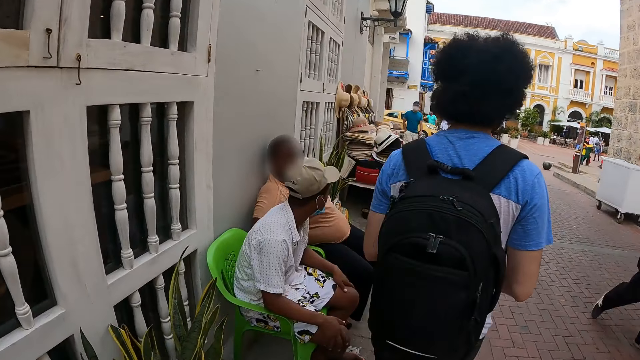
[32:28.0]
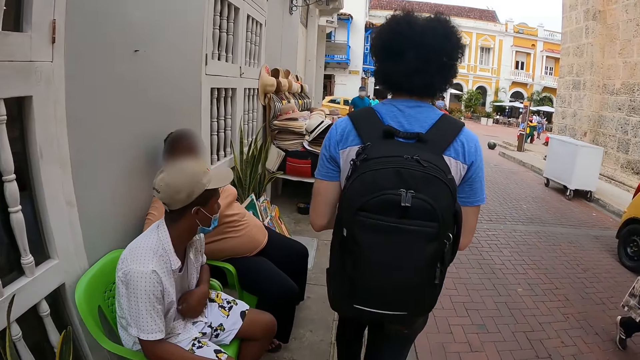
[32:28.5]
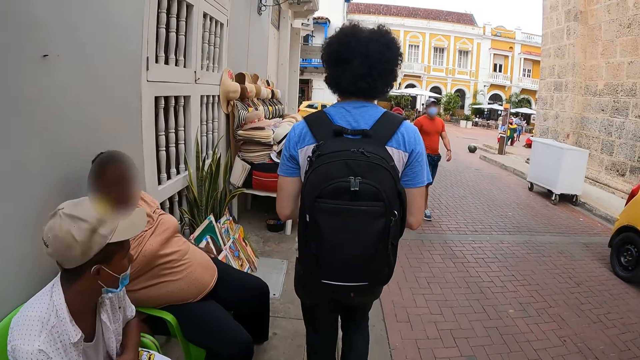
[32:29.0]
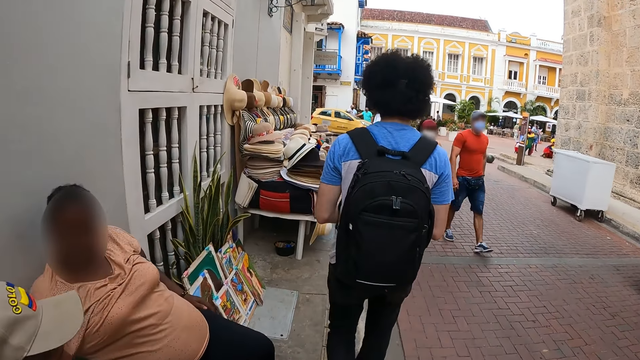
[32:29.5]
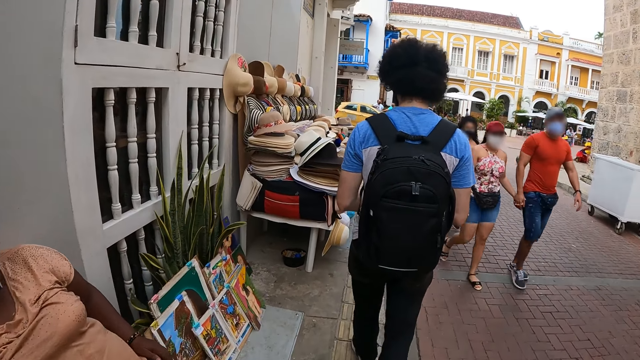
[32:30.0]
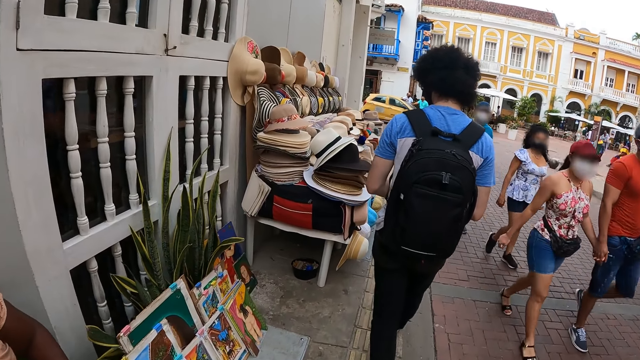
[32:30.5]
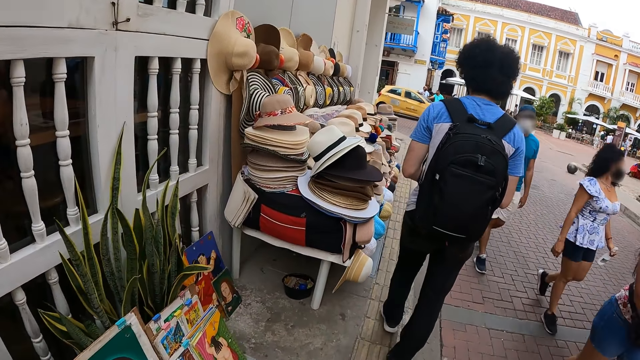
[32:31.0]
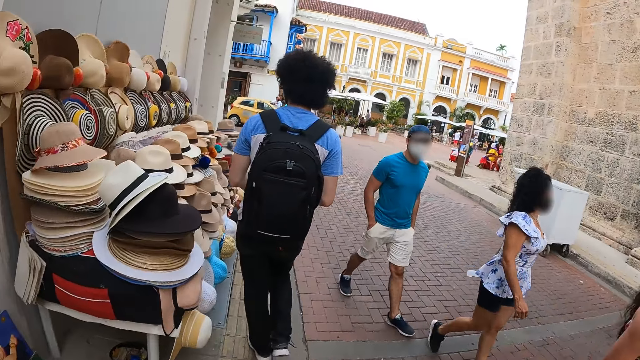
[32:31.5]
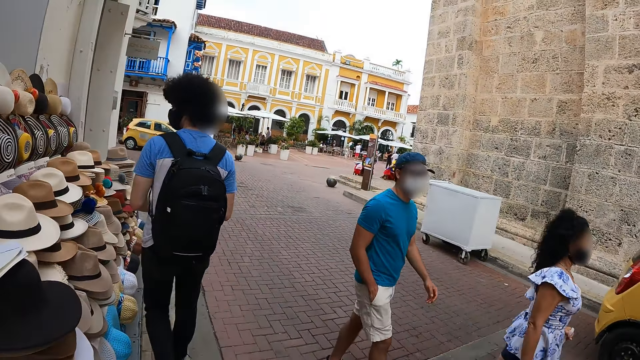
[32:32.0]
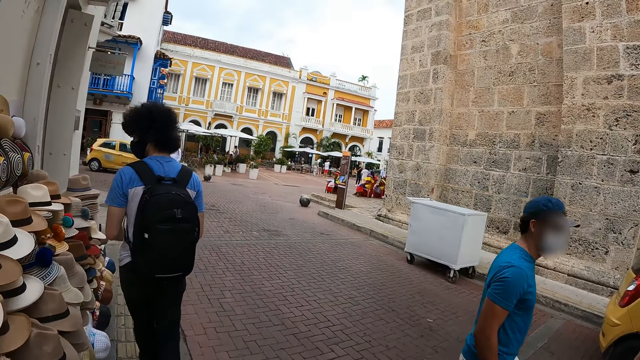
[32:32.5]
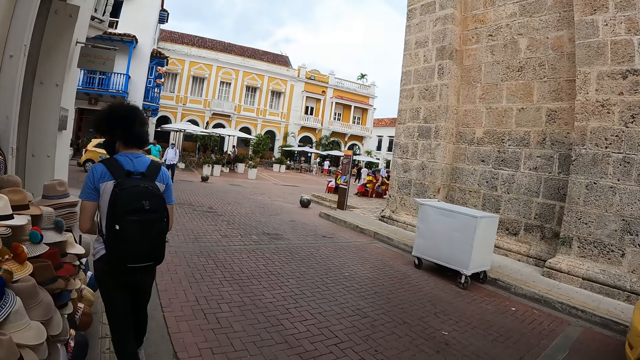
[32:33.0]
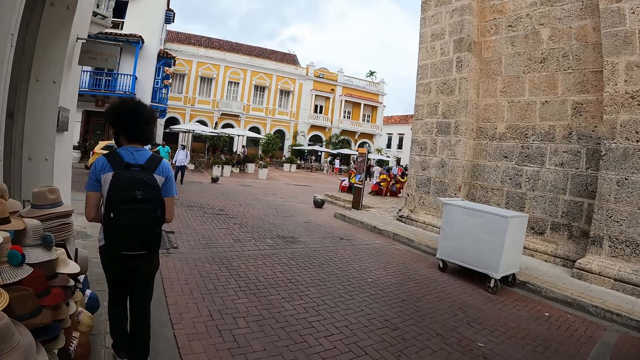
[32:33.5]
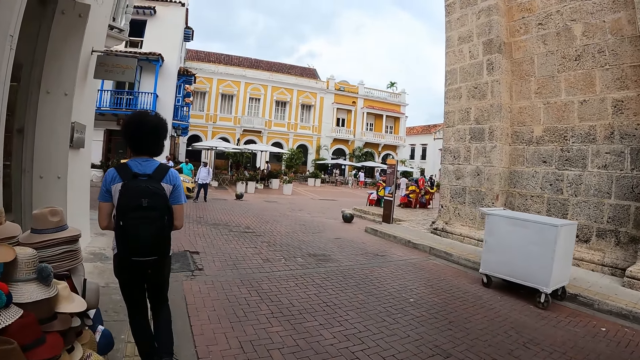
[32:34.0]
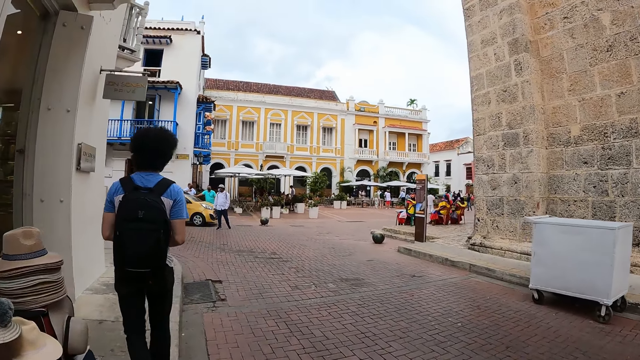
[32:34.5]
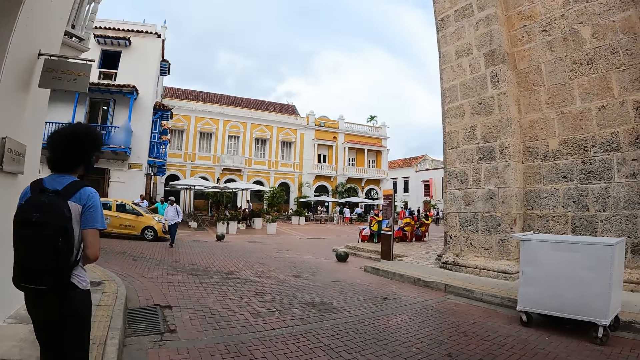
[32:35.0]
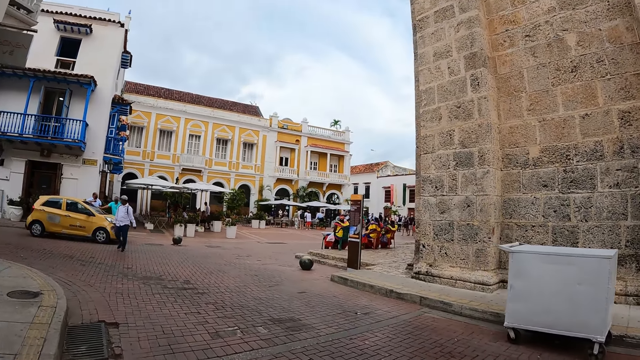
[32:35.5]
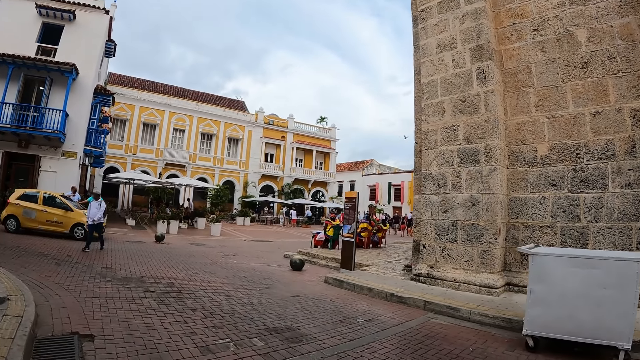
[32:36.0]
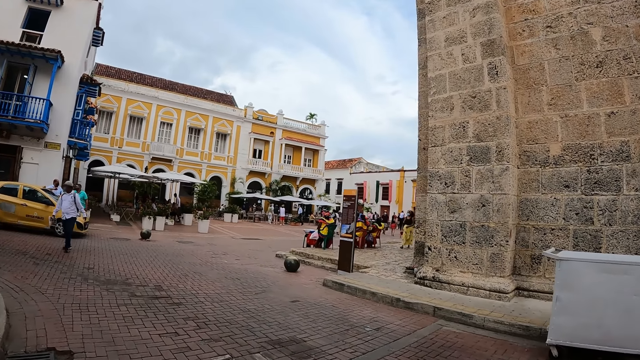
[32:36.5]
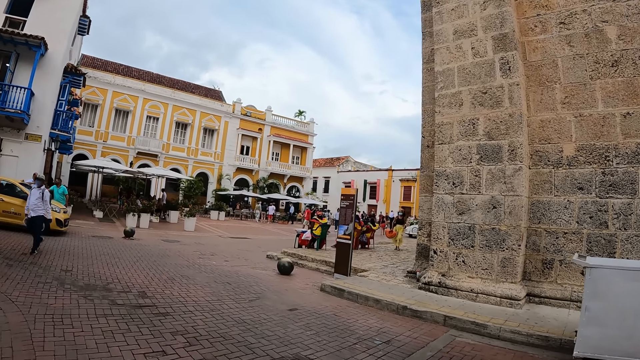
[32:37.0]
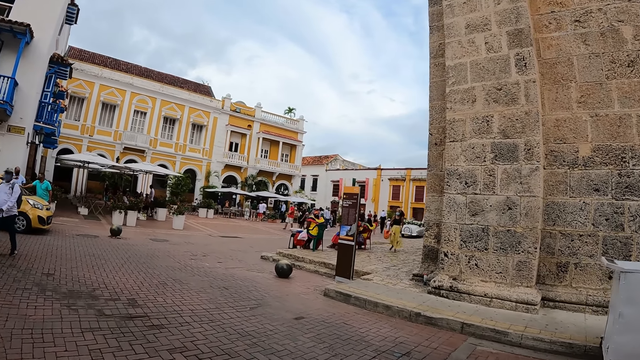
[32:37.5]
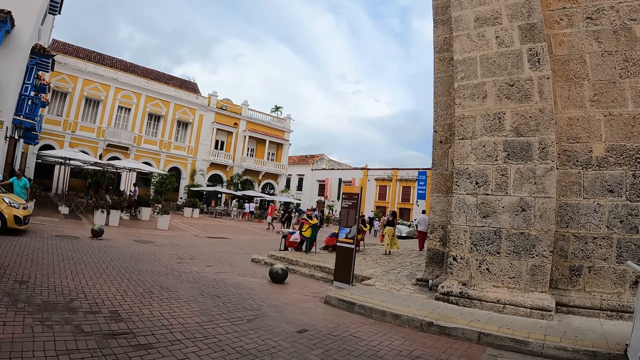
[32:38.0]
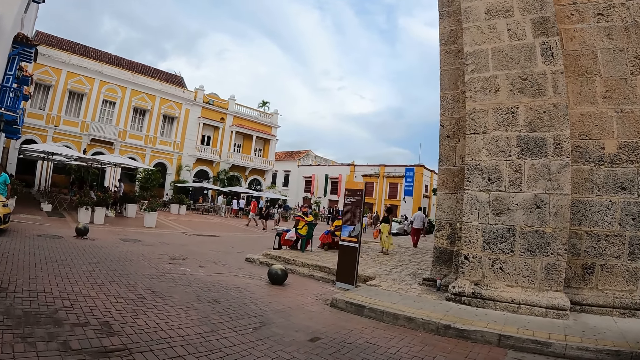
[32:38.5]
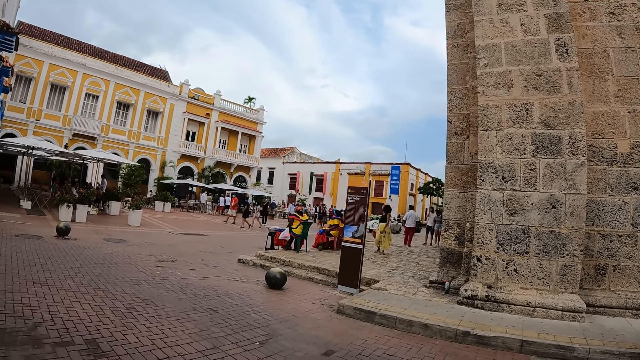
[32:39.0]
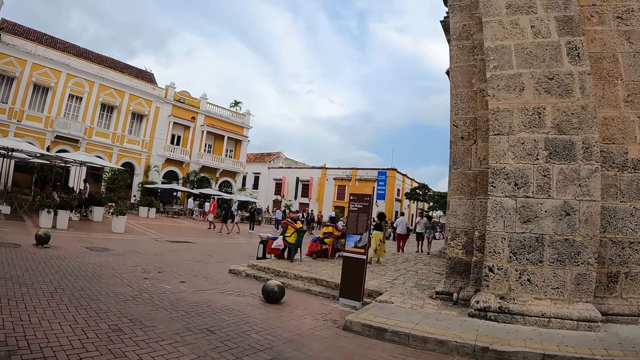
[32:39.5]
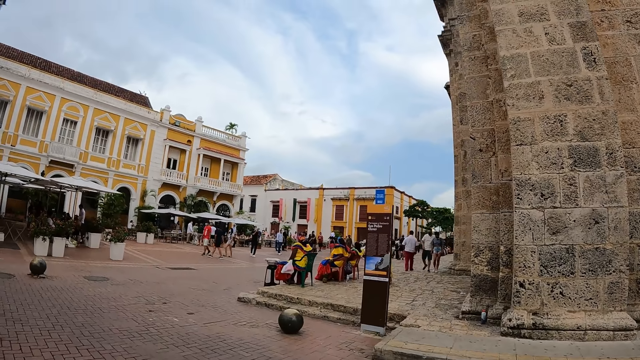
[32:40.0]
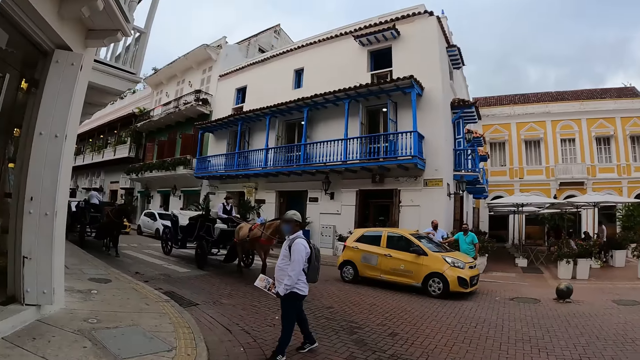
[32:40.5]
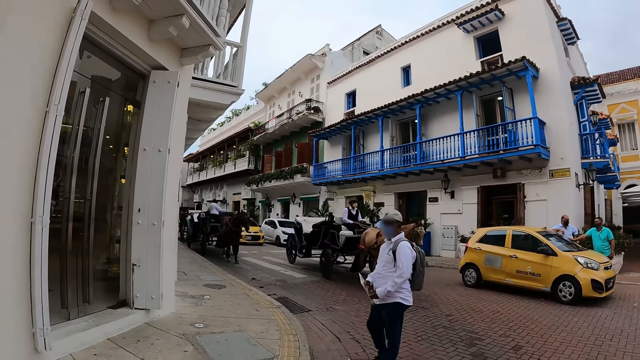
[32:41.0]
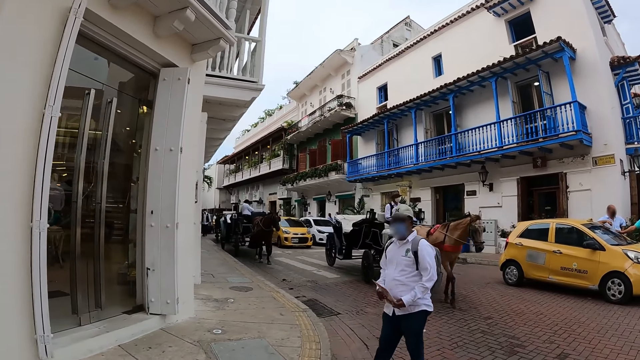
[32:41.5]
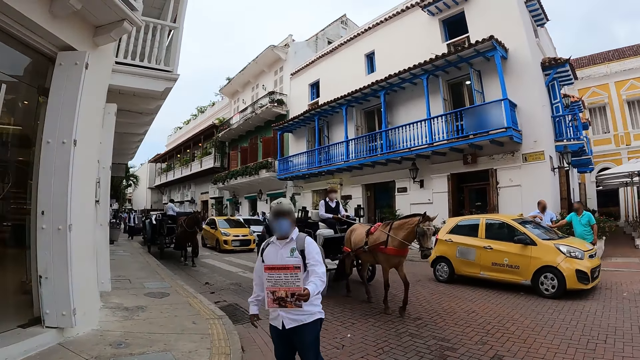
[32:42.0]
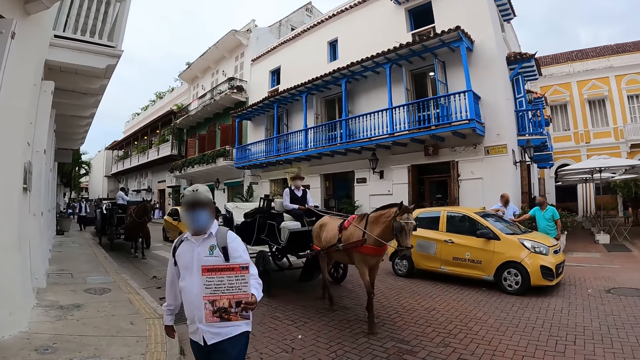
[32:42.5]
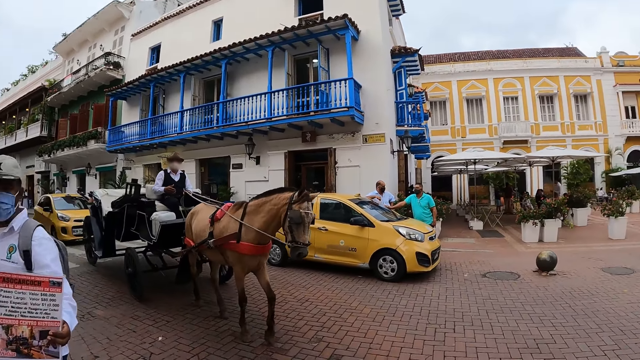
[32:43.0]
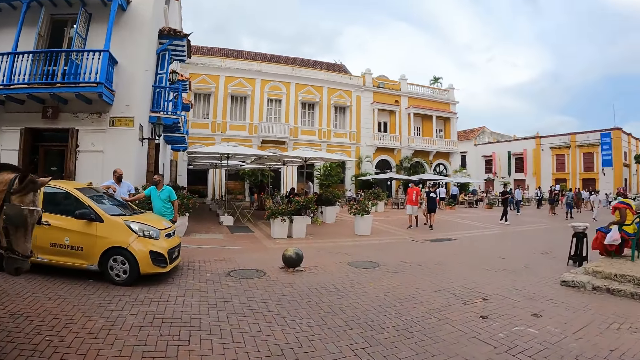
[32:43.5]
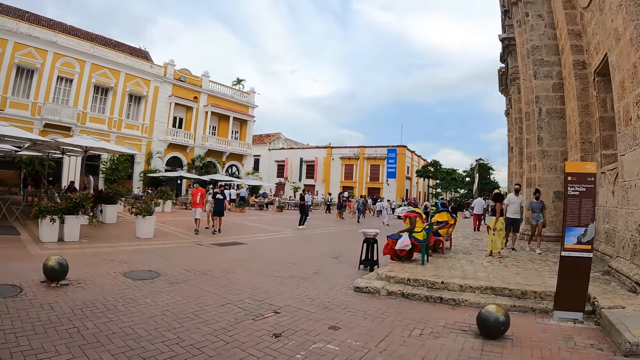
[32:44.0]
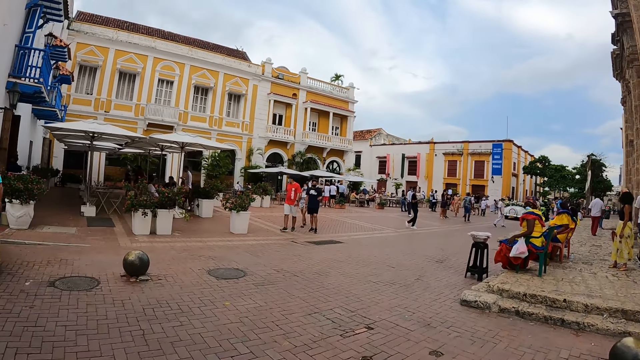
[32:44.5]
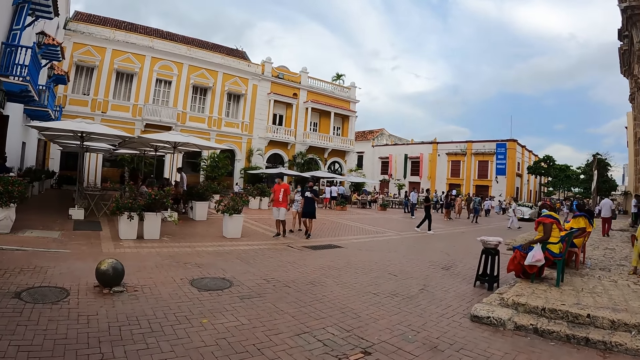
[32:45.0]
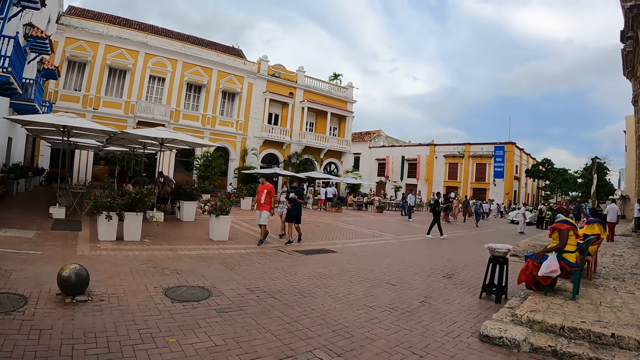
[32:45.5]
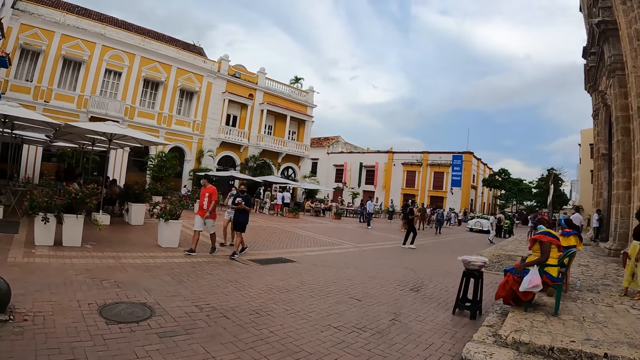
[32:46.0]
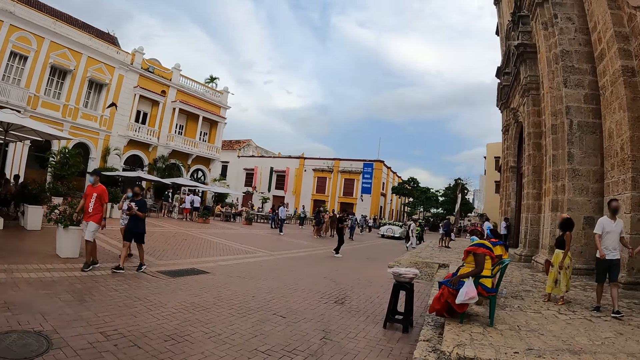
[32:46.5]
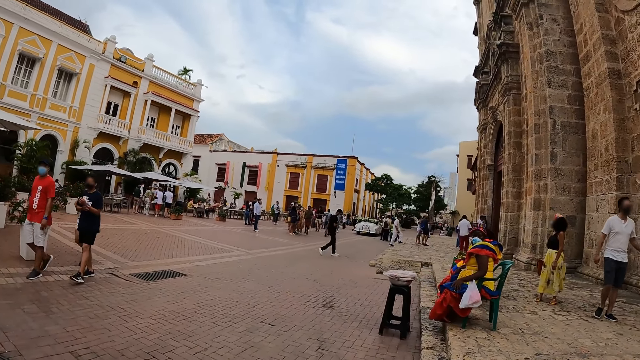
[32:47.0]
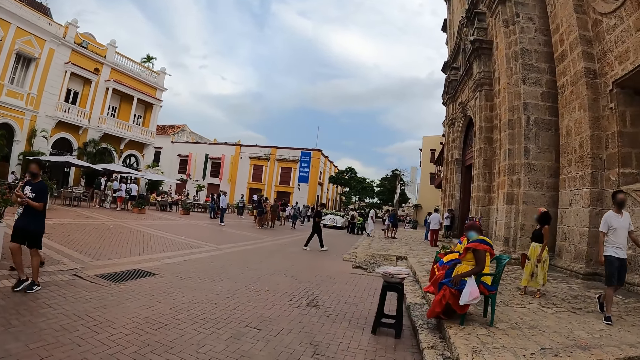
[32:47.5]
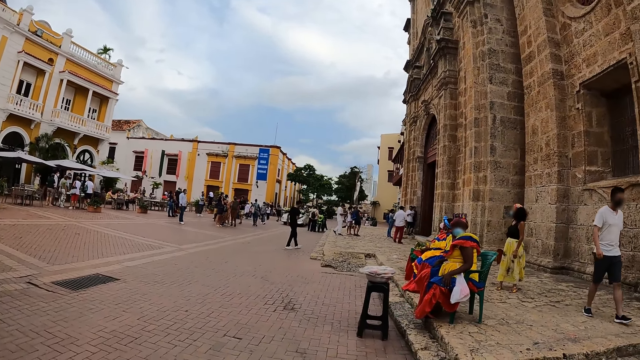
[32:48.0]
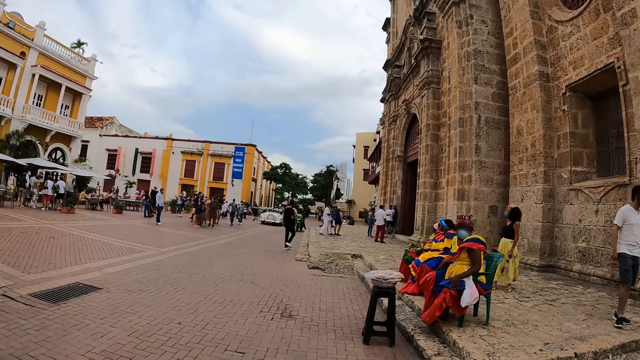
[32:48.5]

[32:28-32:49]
A man walks in front of another man. The camera wearer looks around the road. They walk on the walkway.
